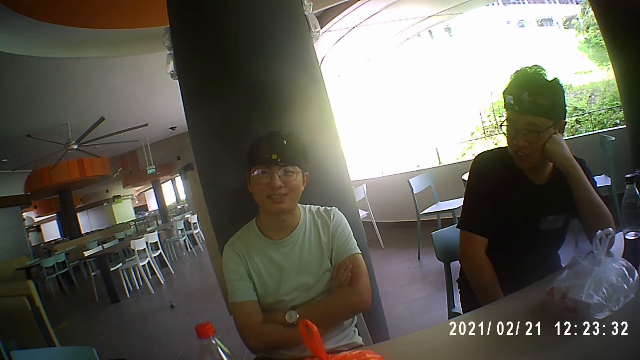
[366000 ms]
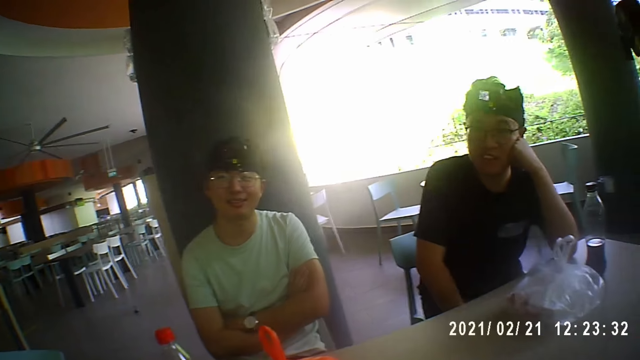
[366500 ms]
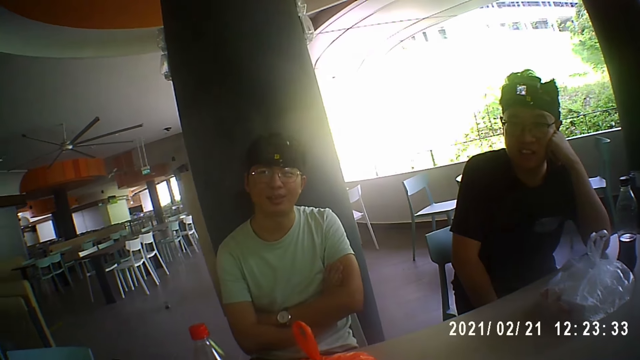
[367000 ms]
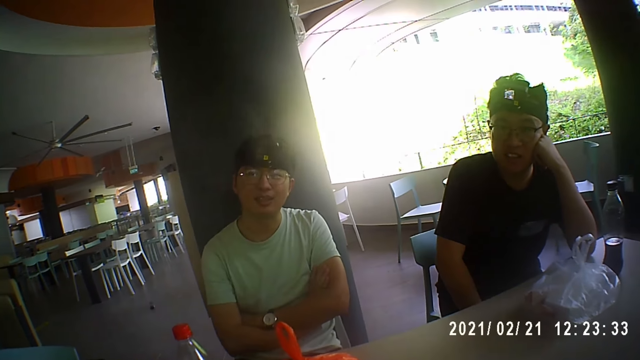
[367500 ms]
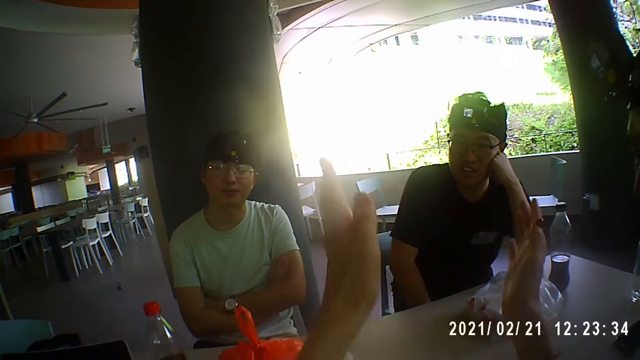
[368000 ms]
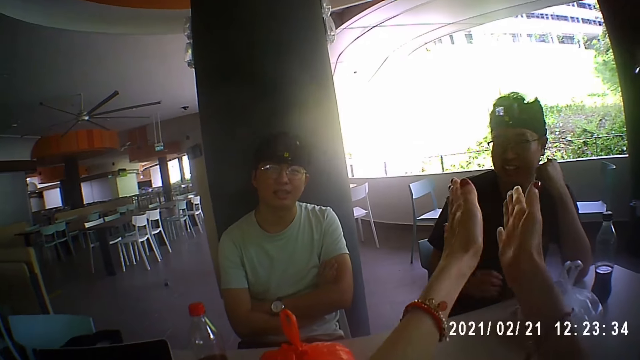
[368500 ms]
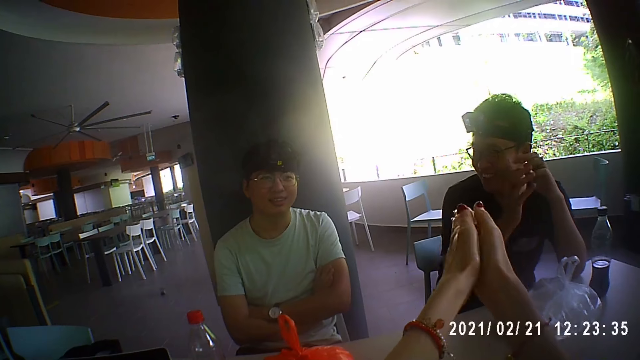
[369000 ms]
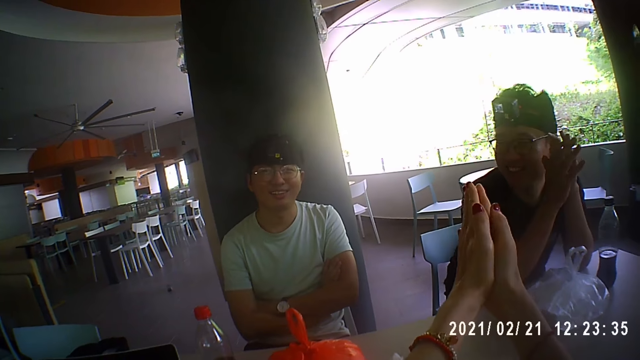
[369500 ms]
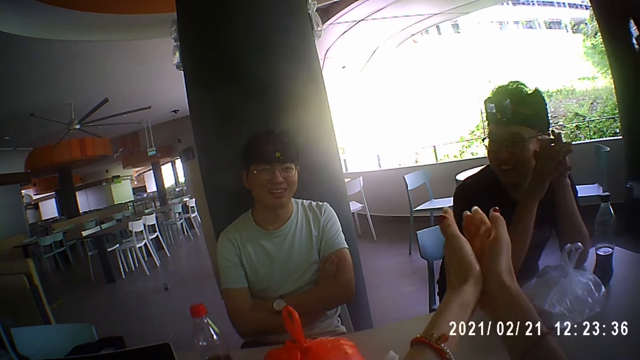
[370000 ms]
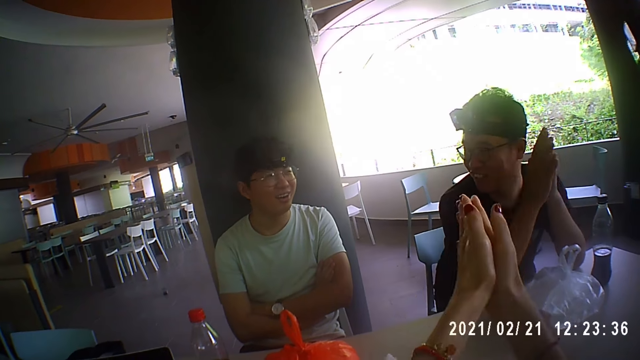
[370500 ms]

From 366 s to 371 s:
The camera wearer gesticulates with her hands. She claps her hands. A man touches his left hand with his right hand.

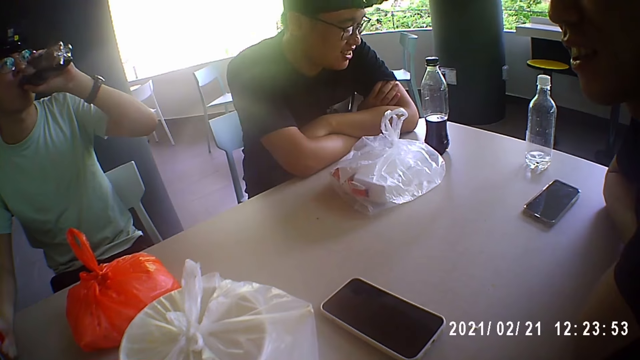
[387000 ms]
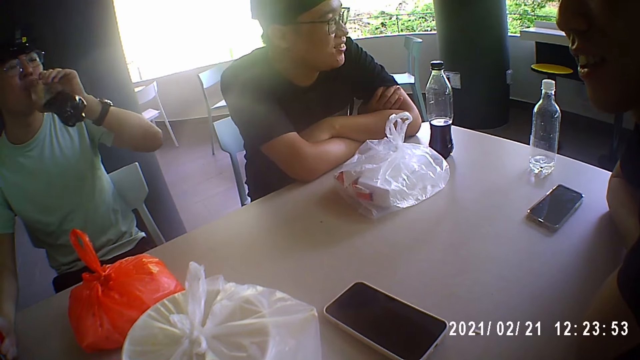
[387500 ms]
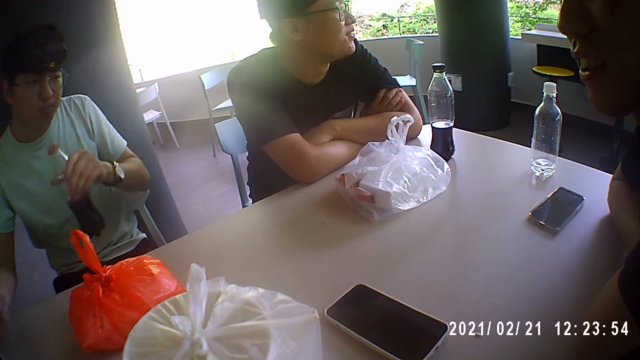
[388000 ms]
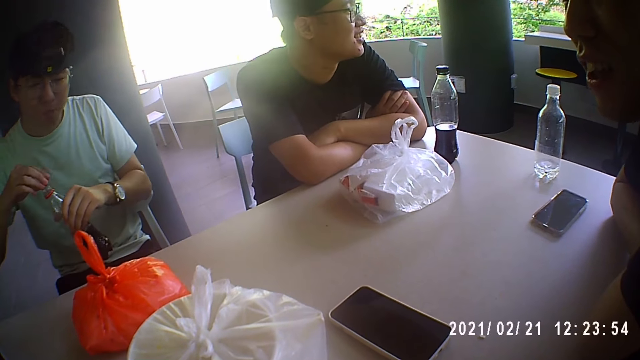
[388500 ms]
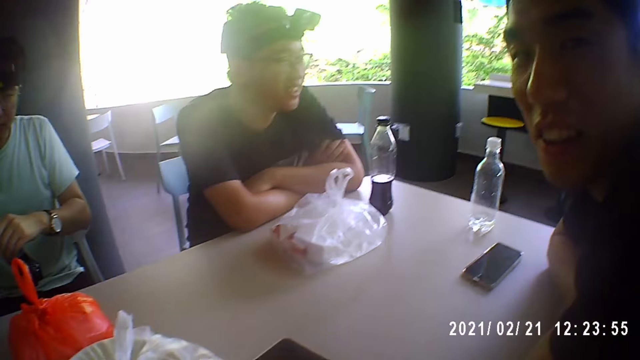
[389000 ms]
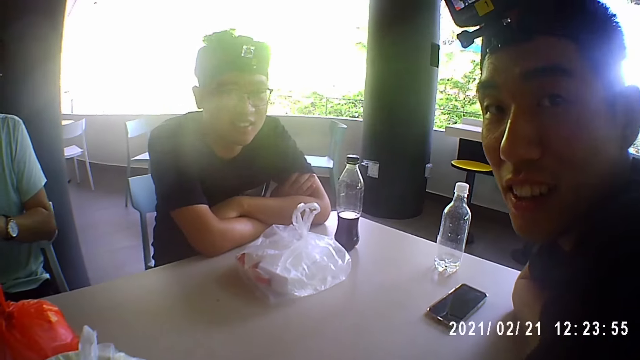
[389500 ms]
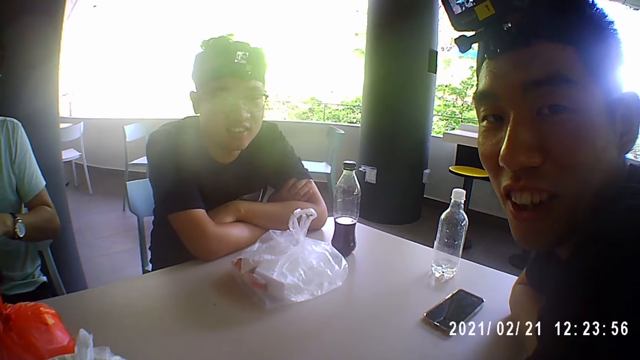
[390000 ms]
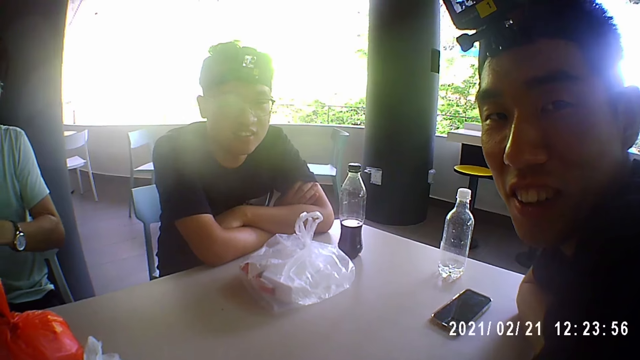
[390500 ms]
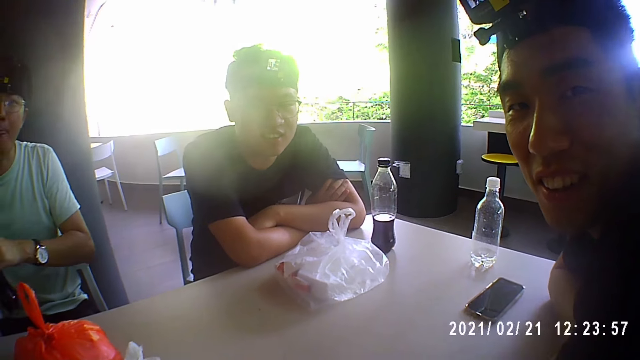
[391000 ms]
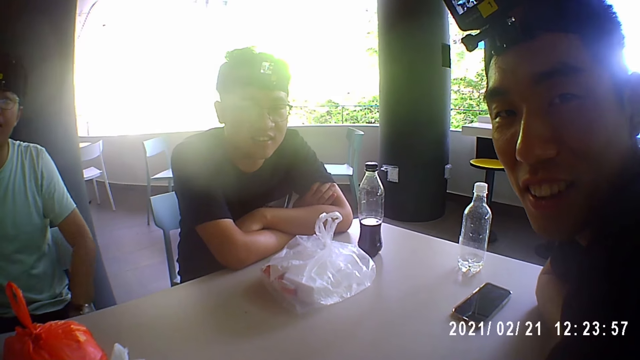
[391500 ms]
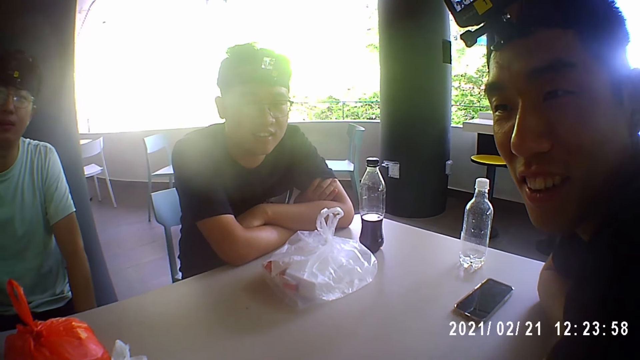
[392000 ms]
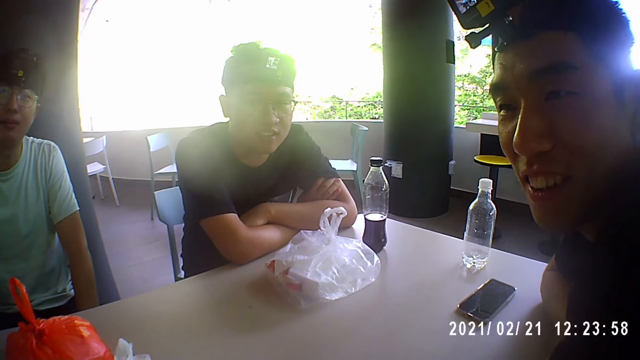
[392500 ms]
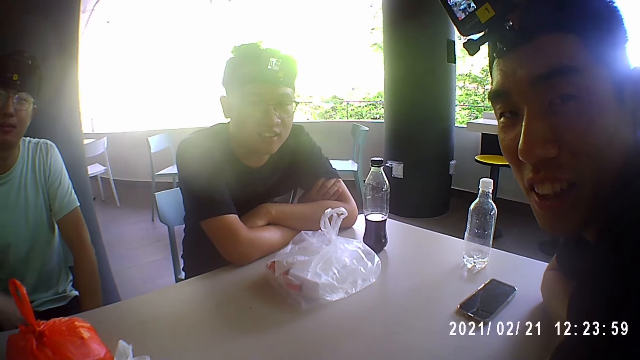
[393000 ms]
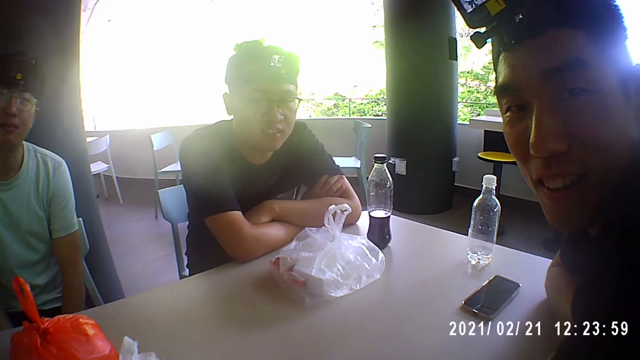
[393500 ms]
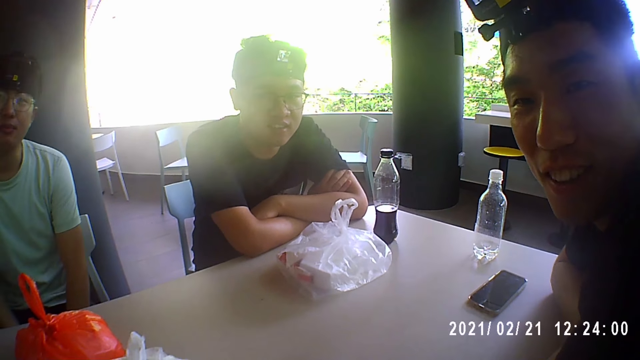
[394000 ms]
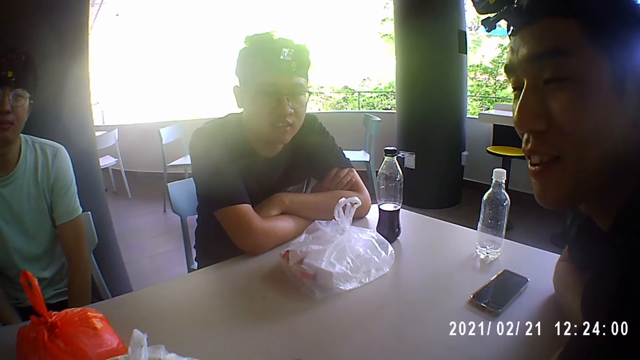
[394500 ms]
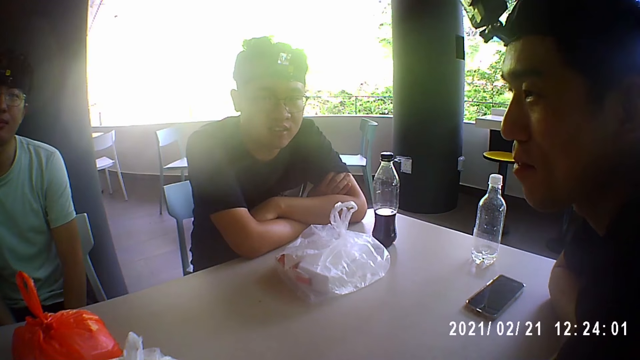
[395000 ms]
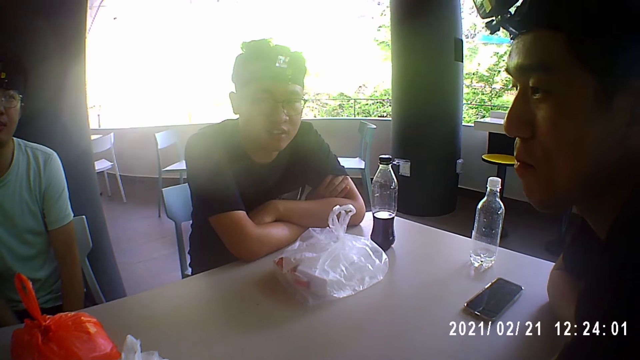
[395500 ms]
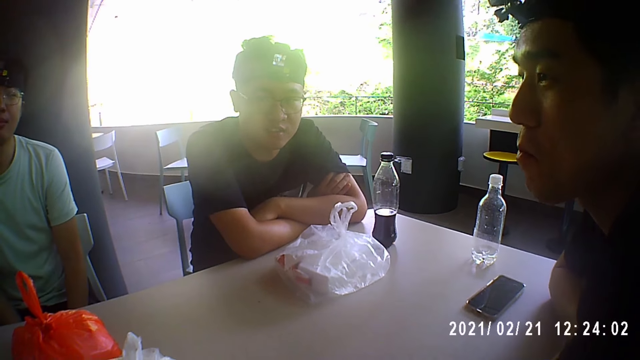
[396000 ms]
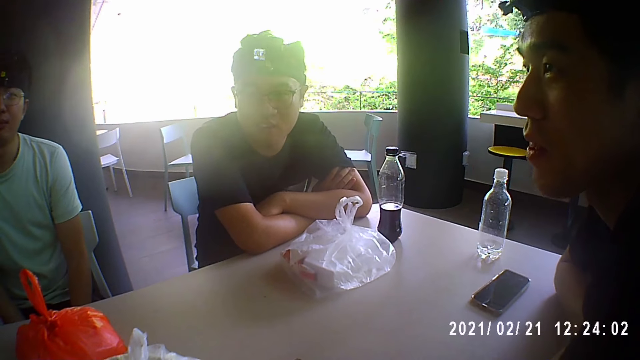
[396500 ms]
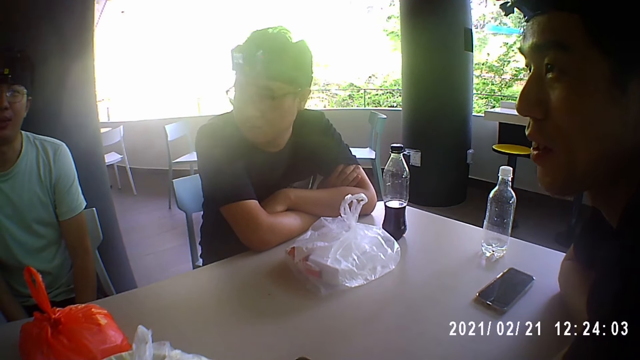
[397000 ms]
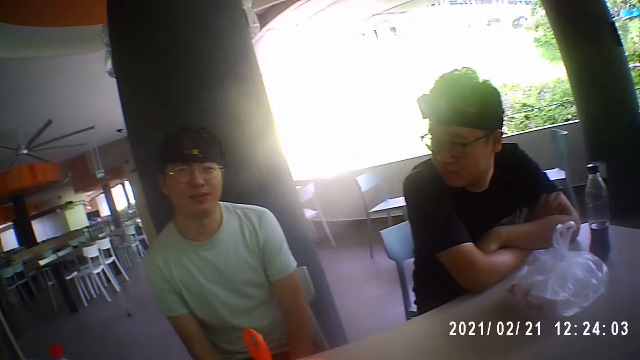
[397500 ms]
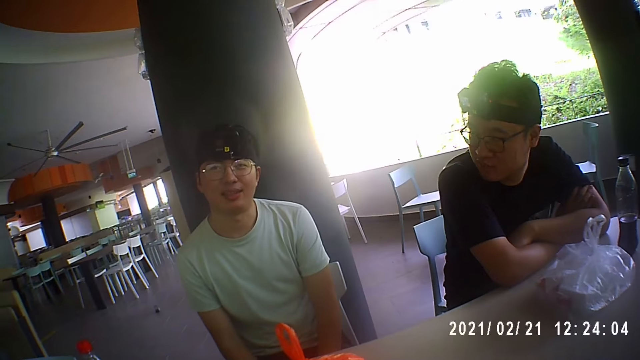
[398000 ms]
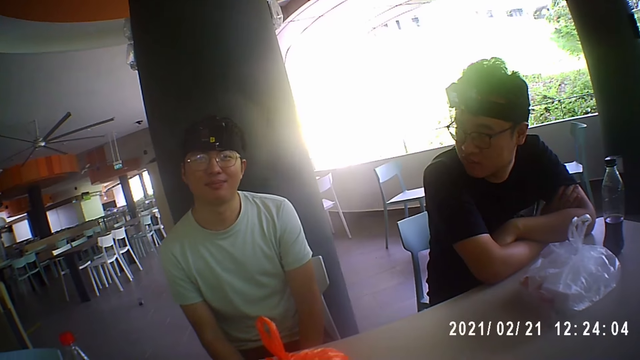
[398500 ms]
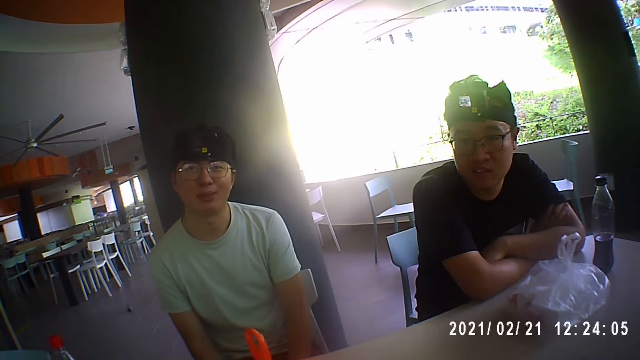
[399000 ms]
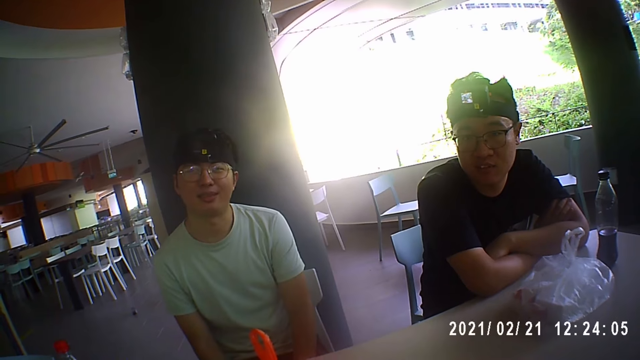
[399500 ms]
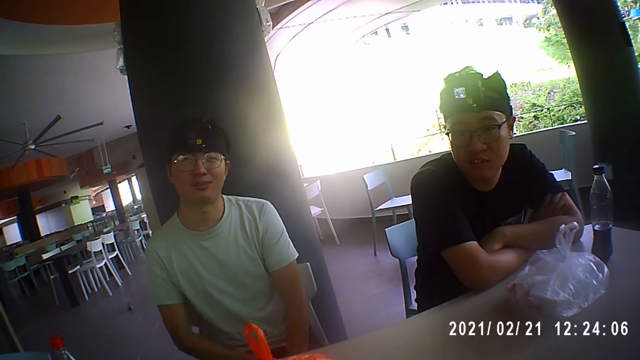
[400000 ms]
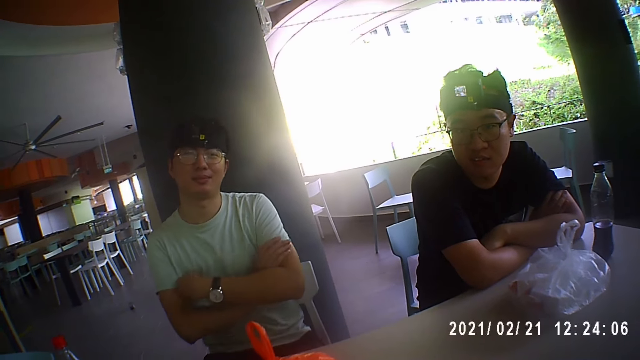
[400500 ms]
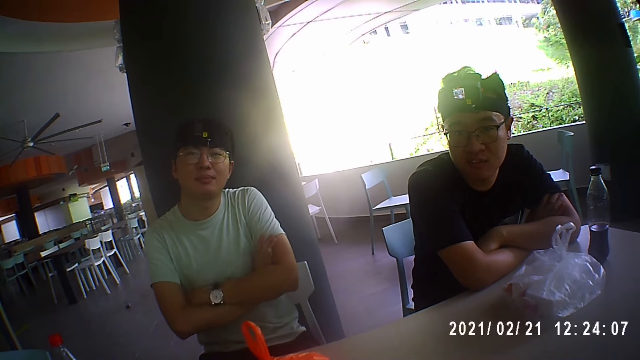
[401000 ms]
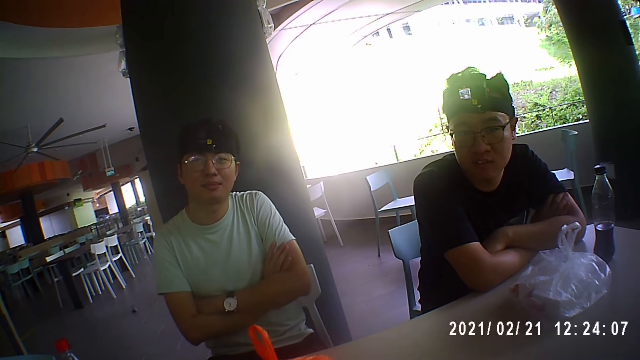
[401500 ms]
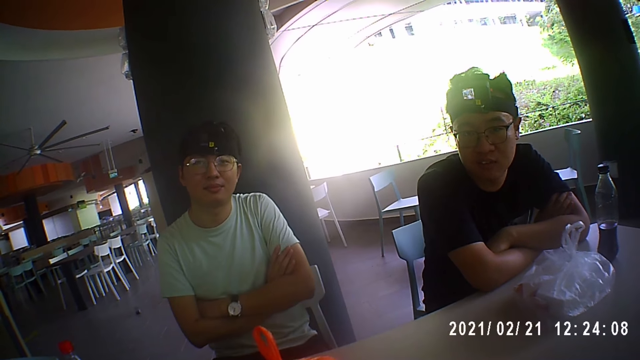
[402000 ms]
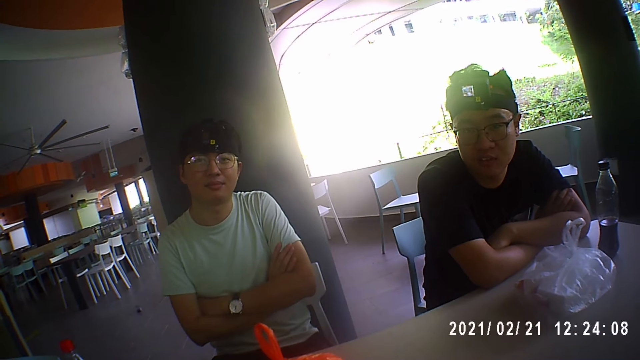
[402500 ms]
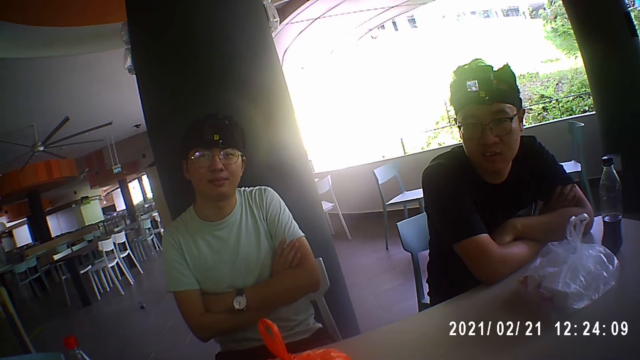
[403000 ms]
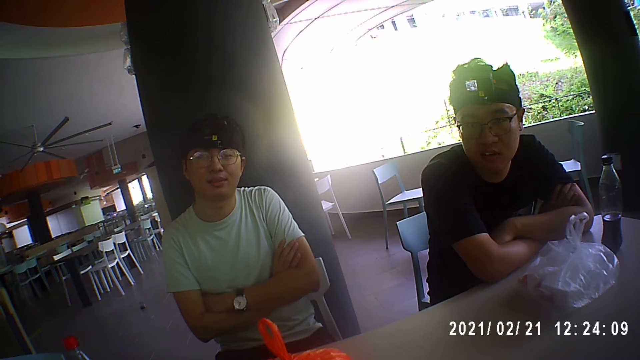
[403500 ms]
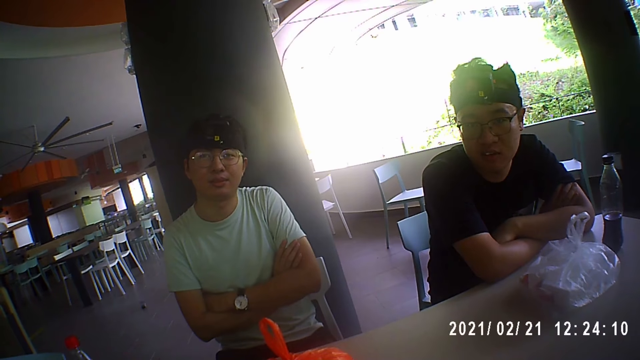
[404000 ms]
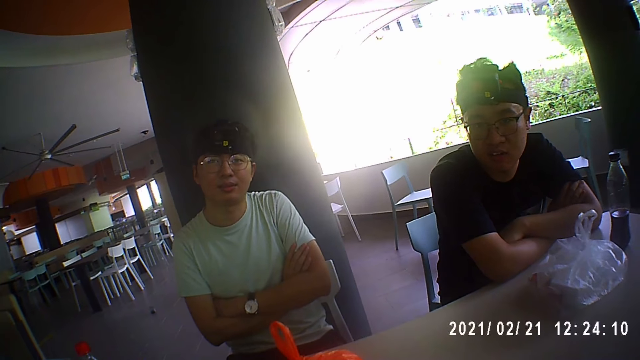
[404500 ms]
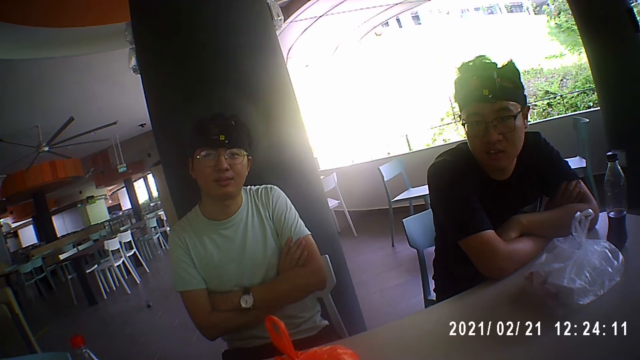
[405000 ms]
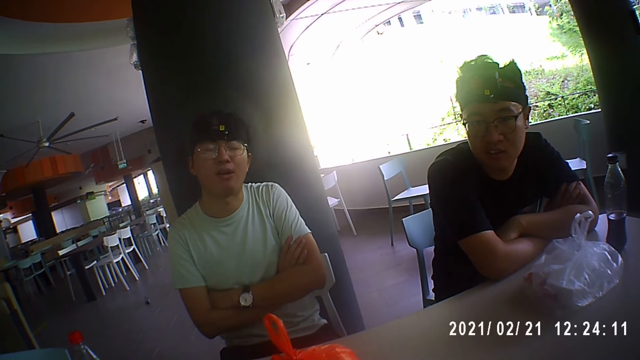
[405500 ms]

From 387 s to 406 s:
The man closes the lid of the soda bottle in his left hand with the lid in his right hand. The camera wearer interacts with another person. The man places the soda bottle on the table with his right hand. He puts his hands under the table. The camera wearer interacts with the other person. The other person nods their head. The man interacts with the camera wearer. The man folds his hands on his chest. The camera wearer interacts with the man.
